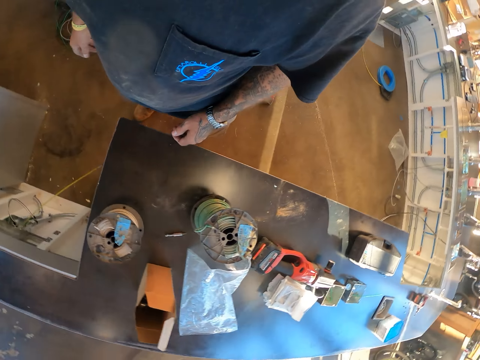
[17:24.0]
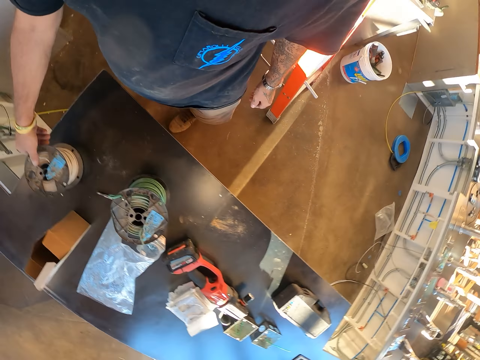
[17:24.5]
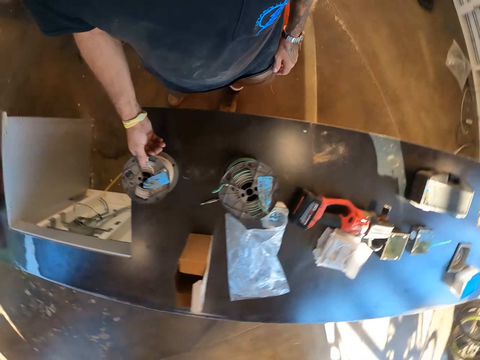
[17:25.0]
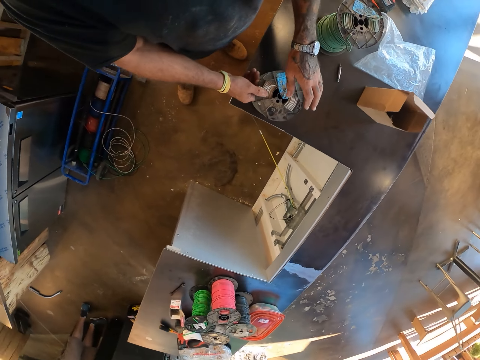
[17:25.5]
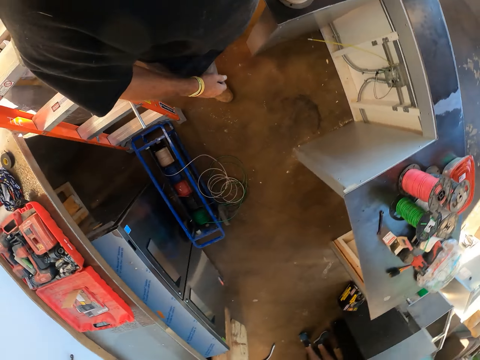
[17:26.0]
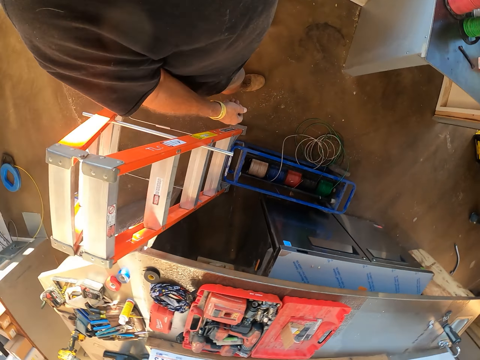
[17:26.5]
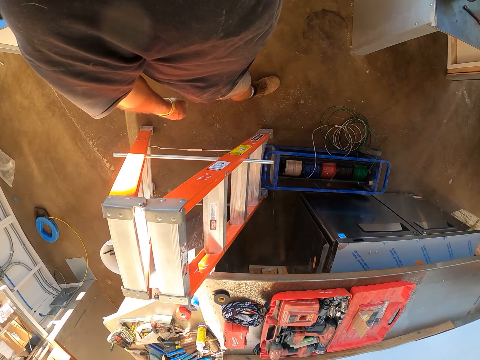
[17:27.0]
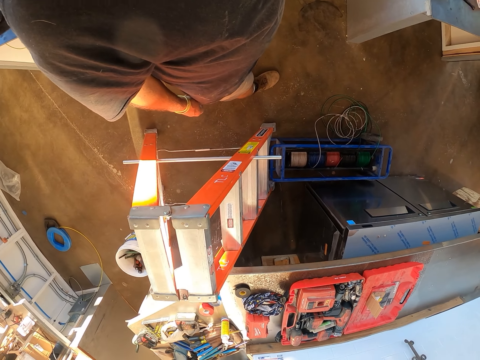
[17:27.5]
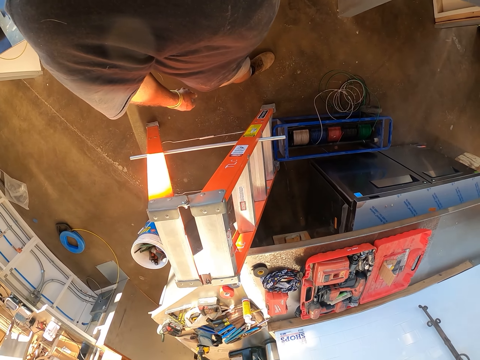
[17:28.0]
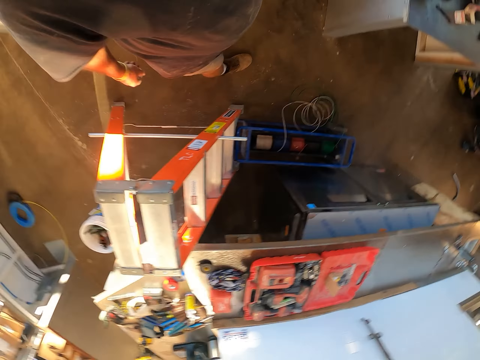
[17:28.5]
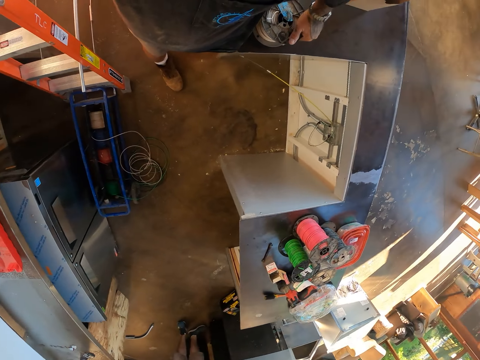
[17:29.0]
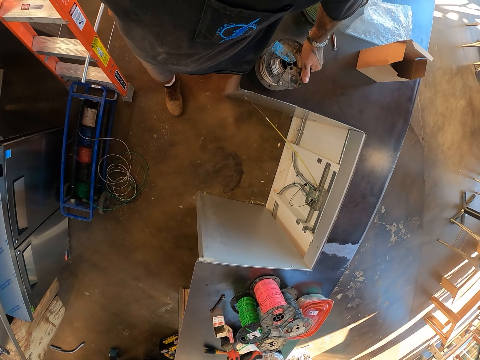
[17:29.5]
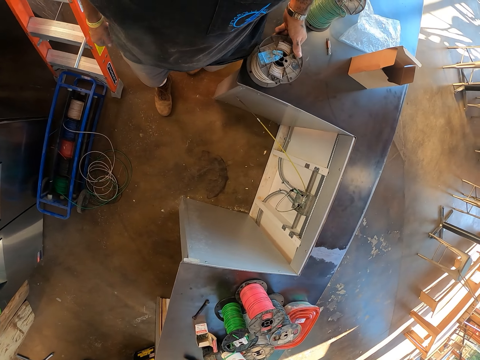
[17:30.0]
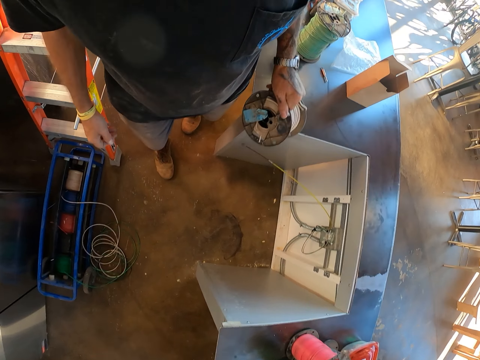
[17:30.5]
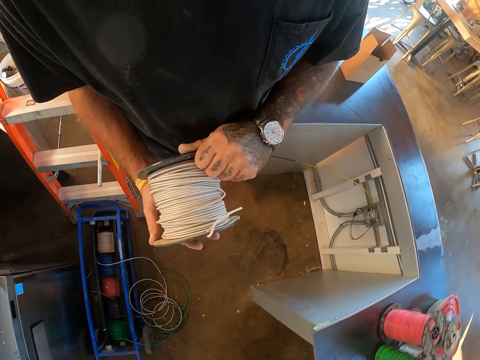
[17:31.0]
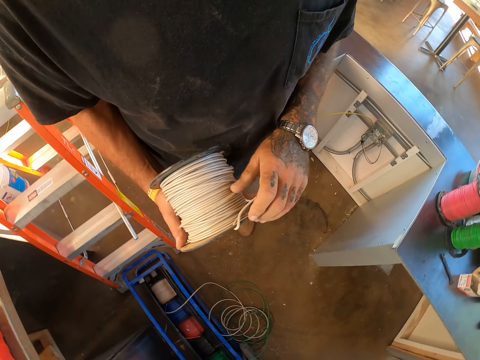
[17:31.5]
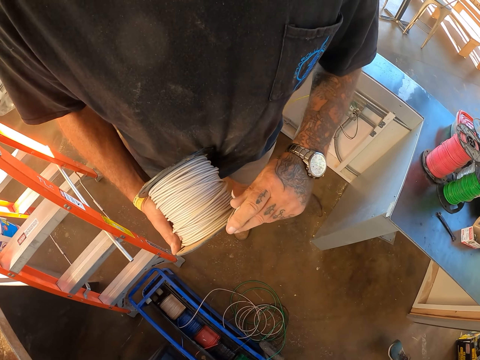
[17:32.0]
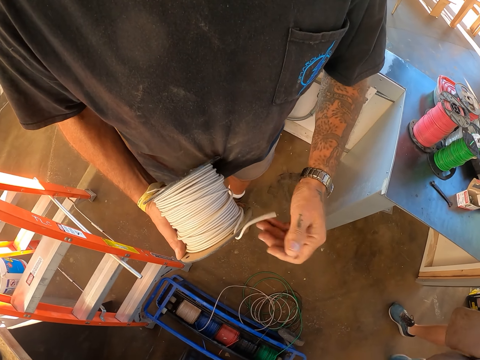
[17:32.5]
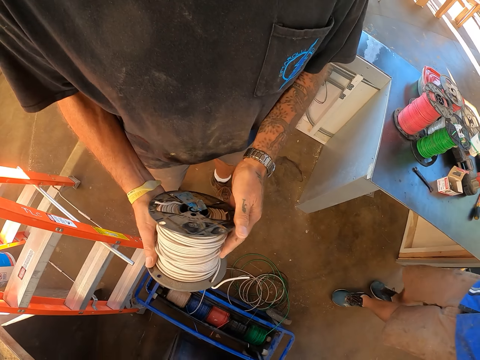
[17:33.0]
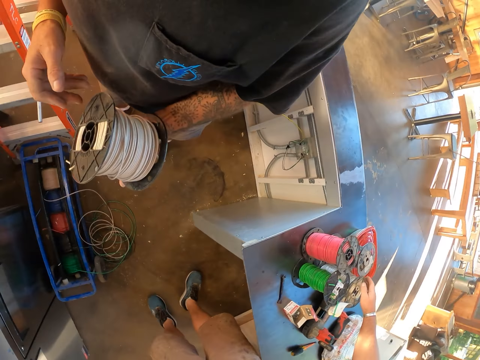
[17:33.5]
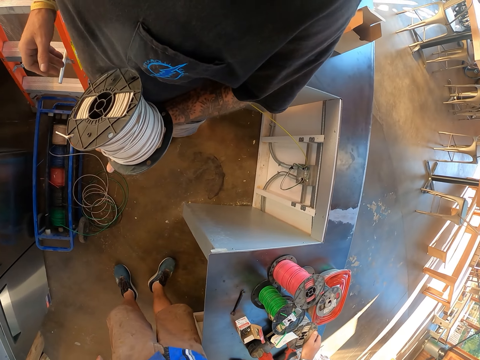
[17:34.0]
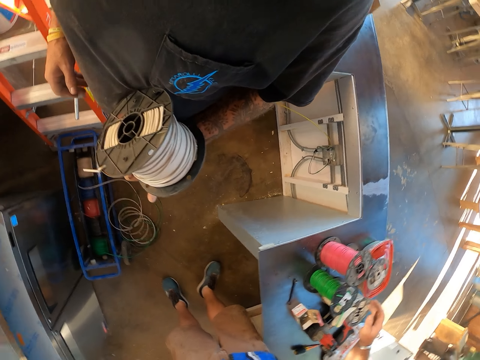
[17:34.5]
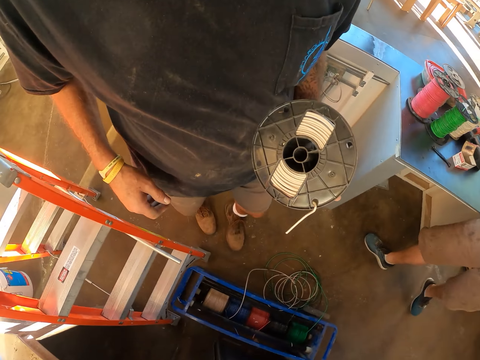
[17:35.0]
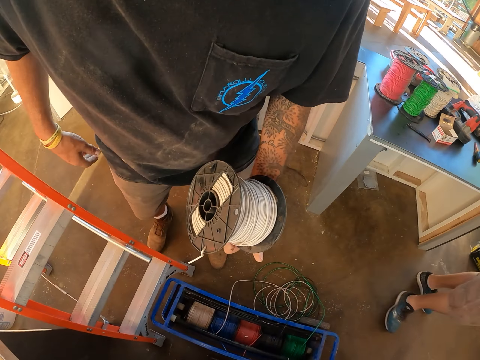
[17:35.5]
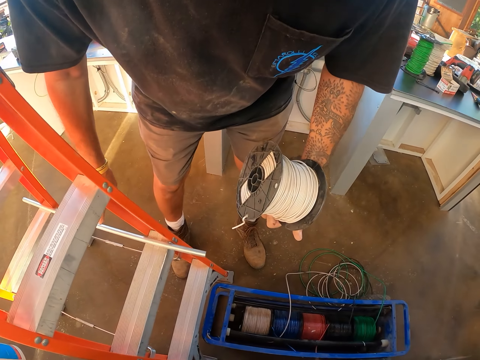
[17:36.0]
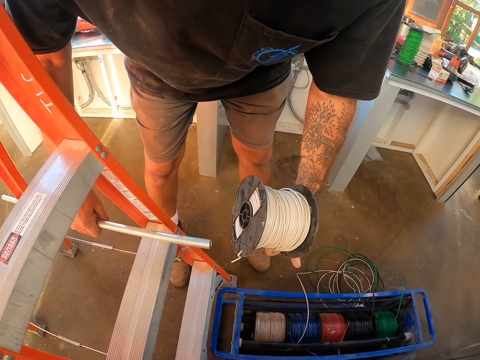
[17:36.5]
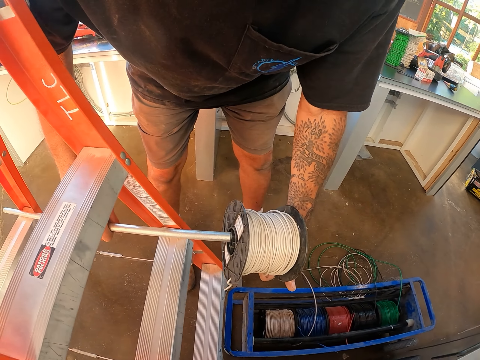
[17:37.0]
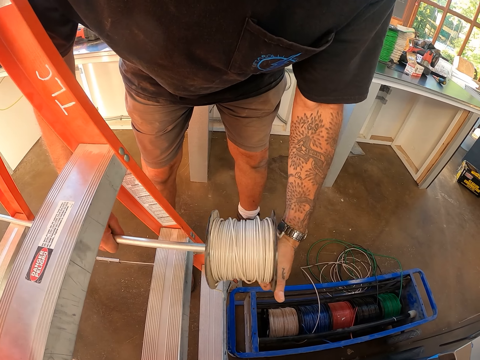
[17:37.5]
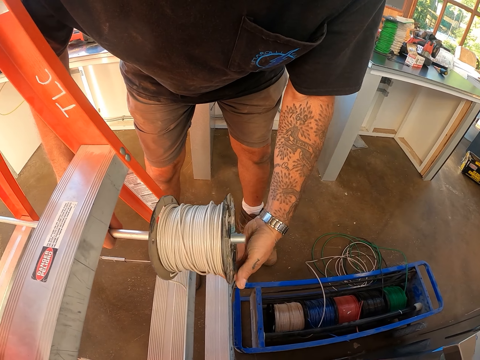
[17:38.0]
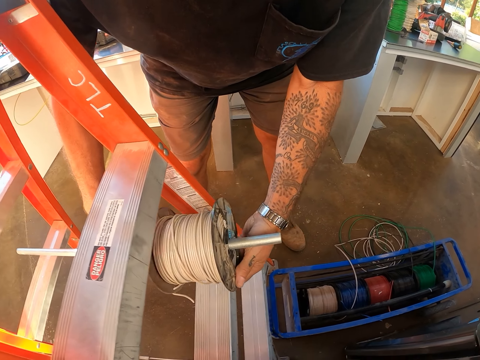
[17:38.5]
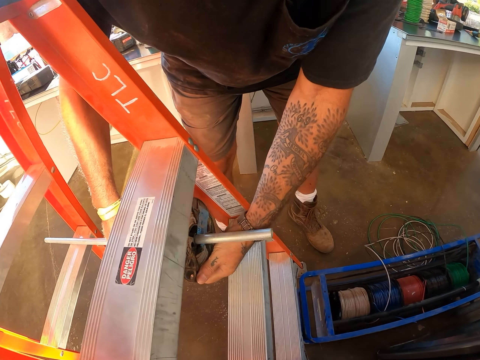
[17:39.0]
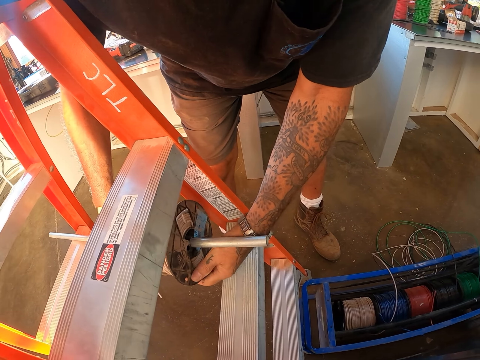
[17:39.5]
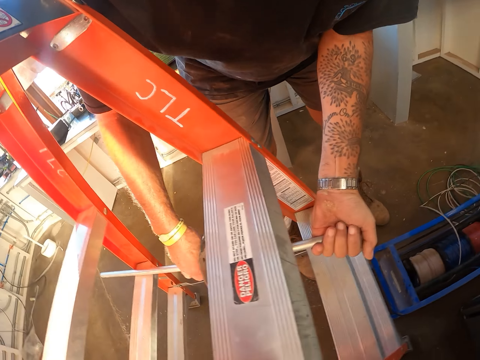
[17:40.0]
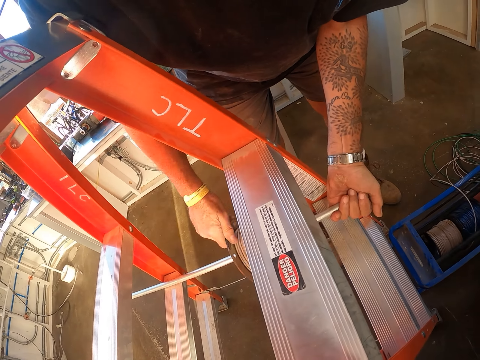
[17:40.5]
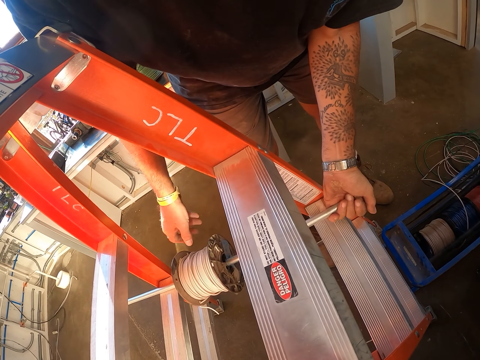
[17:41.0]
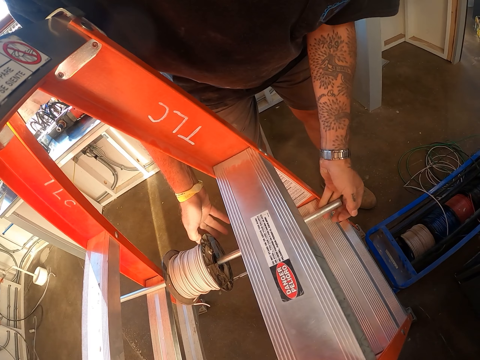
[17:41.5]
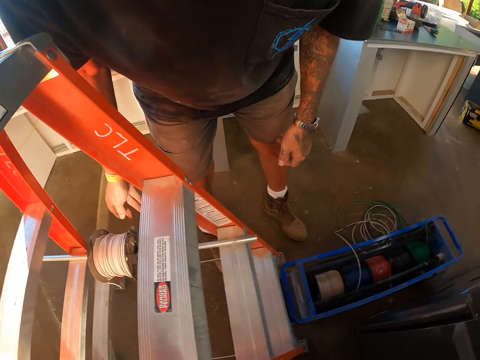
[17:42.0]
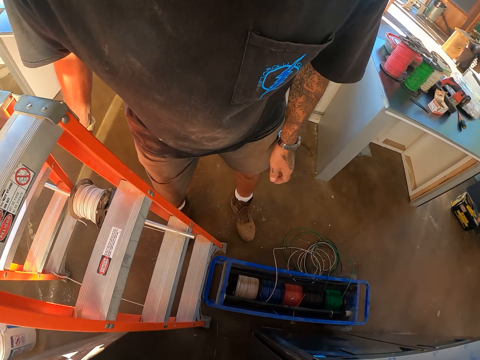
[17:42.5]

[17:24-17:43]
The camera wearer picks up an extension cable cord. They check a cable reel in hand. They look around. They put metal through the cable reel.

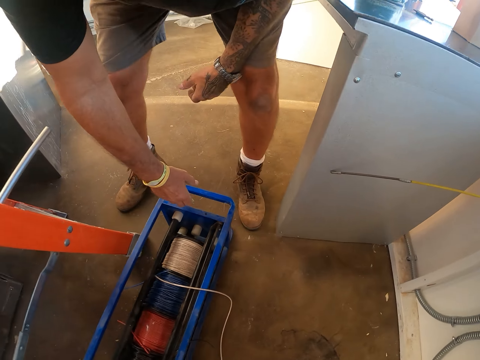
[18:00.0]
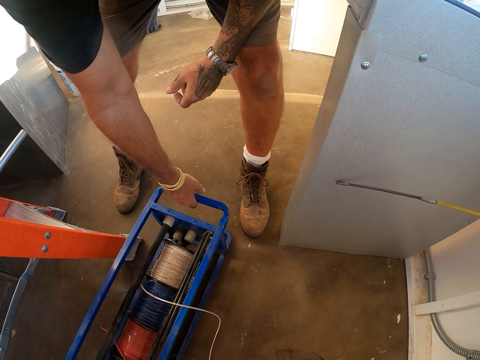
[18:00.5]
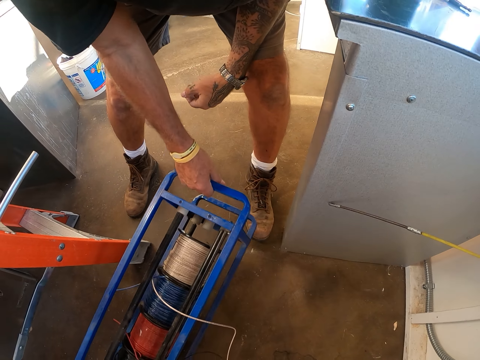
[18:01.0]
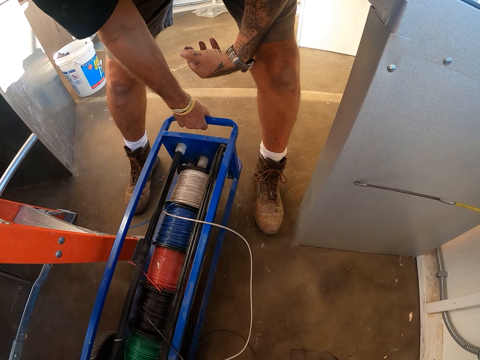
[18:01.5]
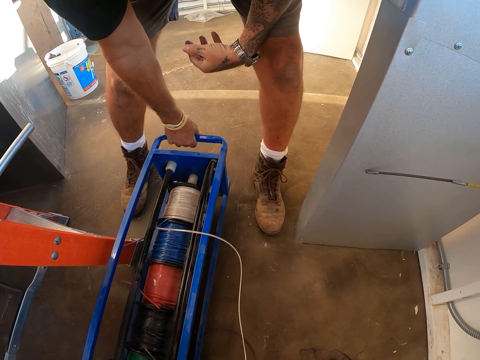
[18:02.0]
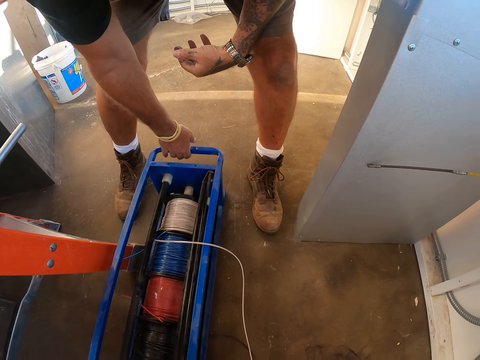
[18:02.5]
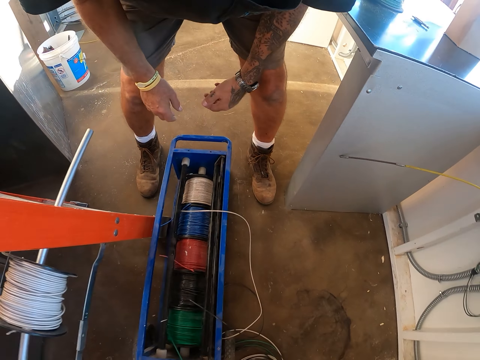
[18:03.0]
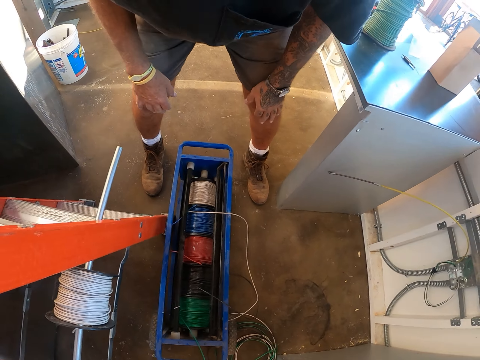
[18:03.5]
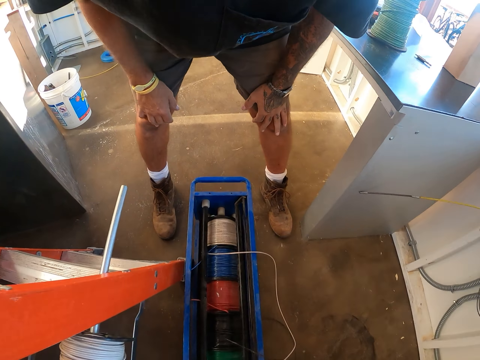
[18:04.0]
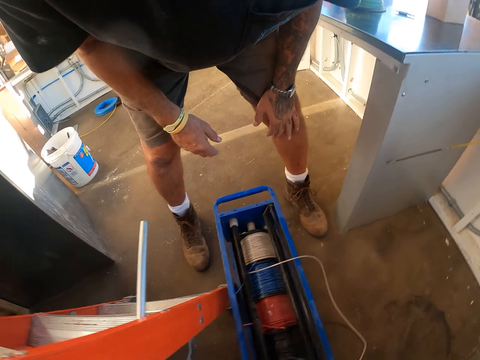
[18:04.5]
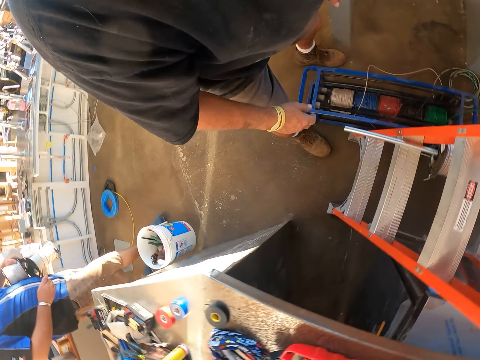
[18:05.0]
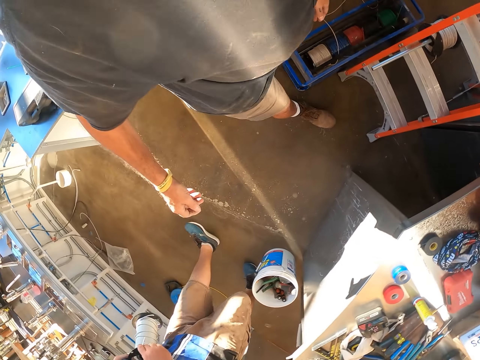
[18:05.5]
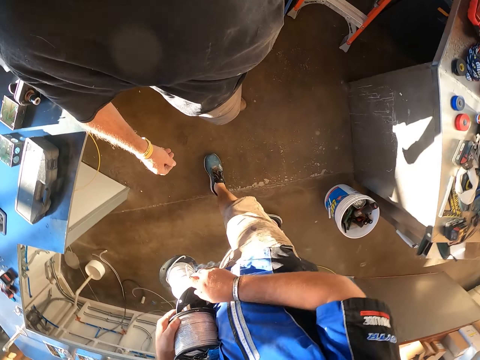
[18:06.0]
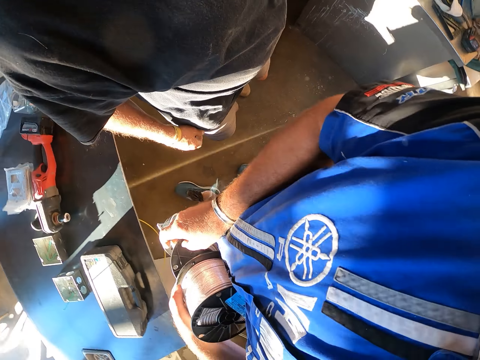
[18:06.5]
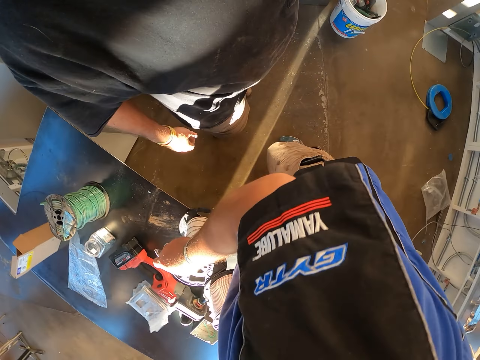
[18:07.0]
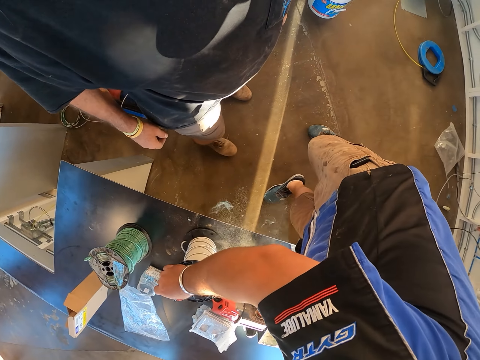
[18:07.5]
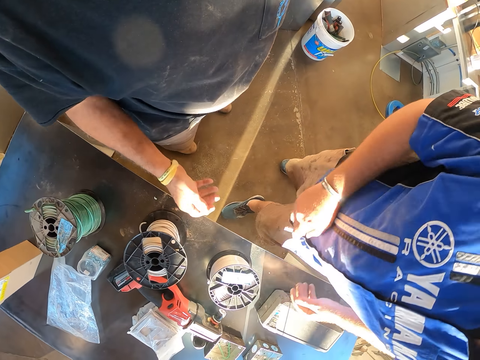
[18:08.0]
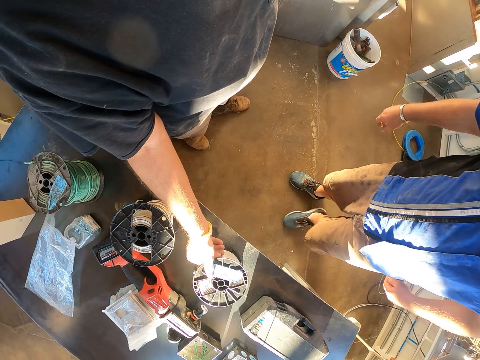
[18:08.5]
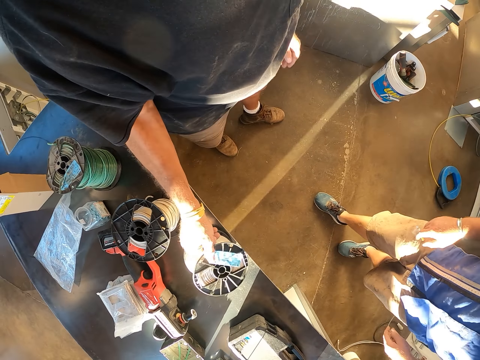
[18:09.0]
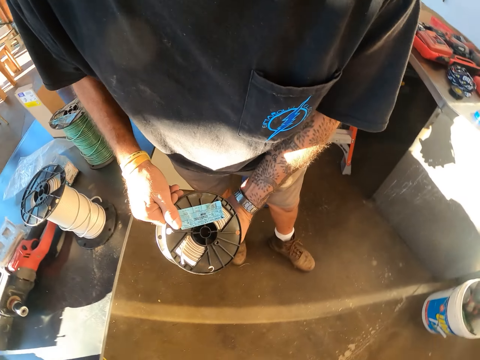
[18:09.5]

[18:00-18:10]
The camera wearer moves the electrical wire dispenser on the floor. They pull a metal box. A man walks around. The camera wearer picks a cable reel from the table. The man places an extension roll cord on the table.
